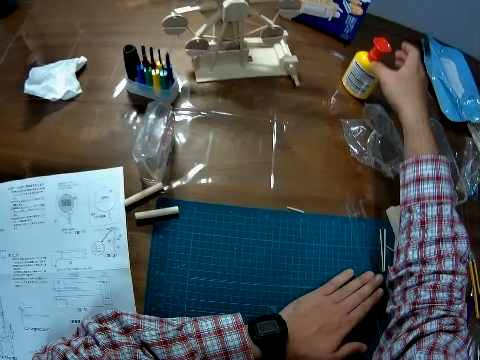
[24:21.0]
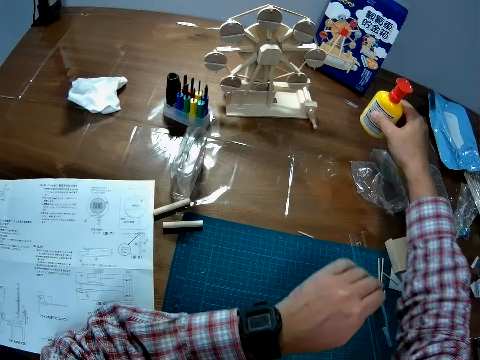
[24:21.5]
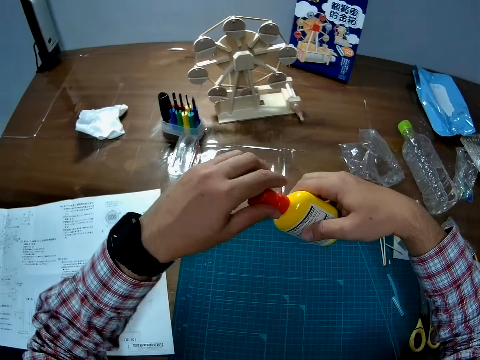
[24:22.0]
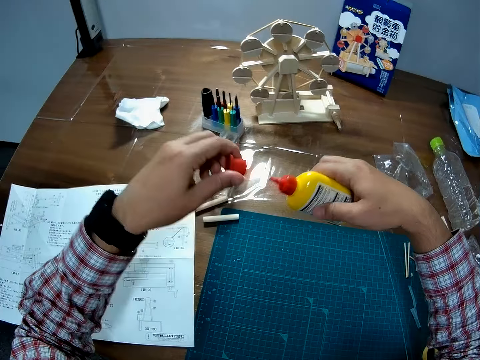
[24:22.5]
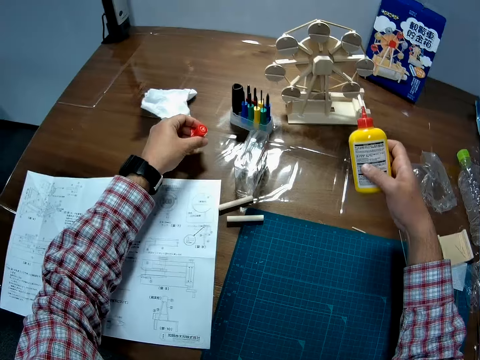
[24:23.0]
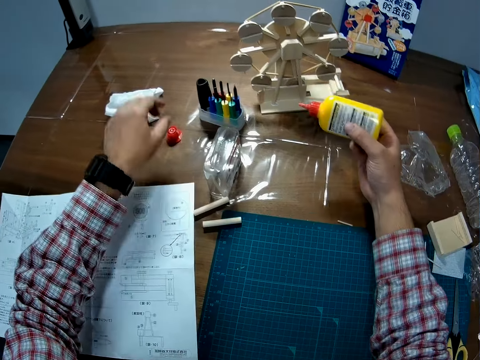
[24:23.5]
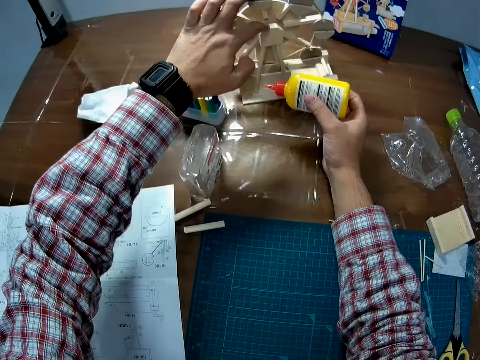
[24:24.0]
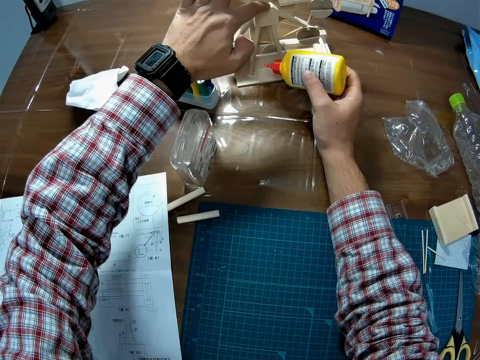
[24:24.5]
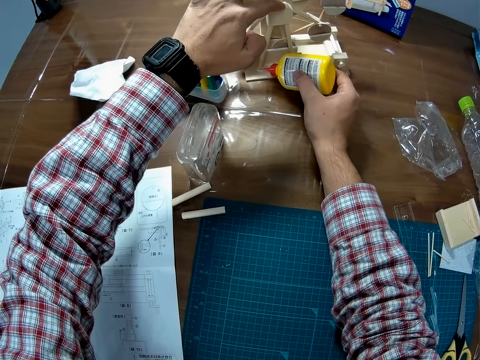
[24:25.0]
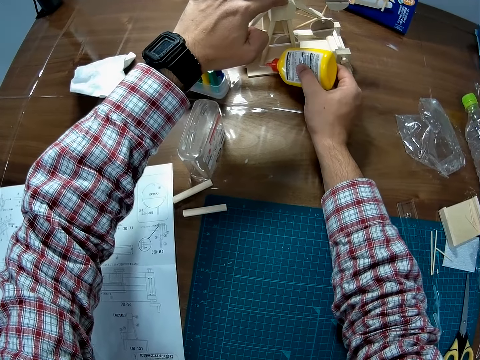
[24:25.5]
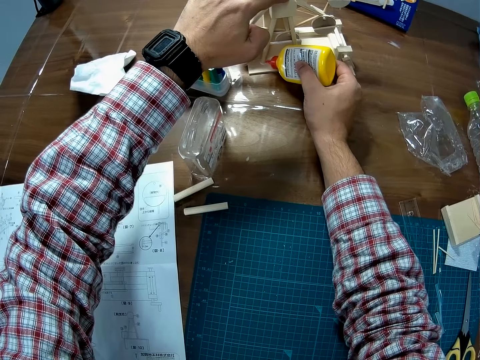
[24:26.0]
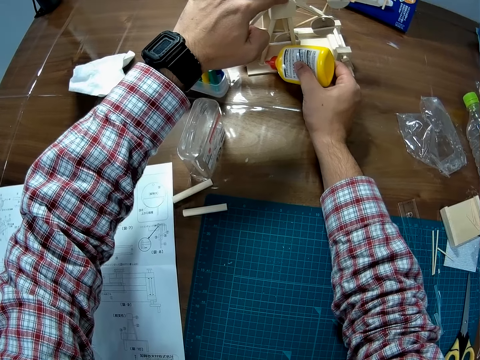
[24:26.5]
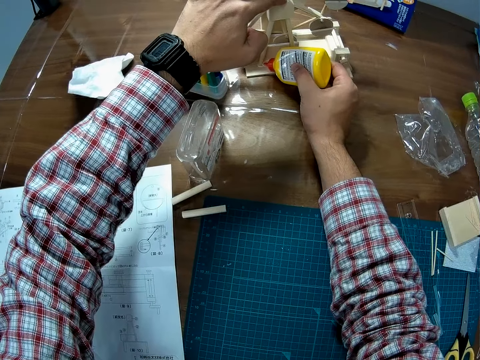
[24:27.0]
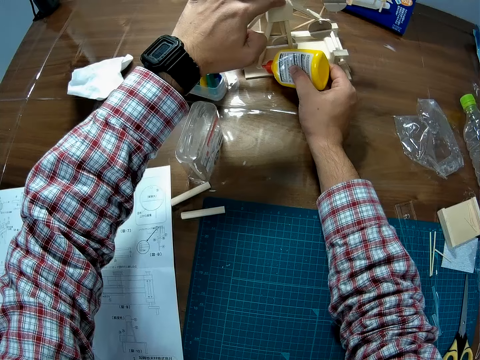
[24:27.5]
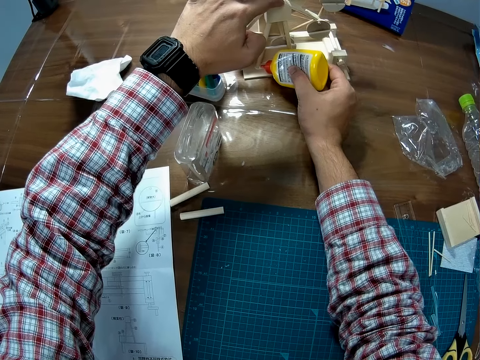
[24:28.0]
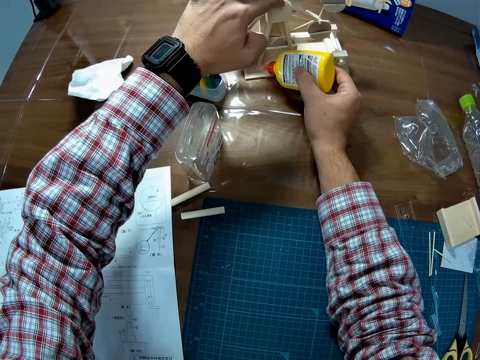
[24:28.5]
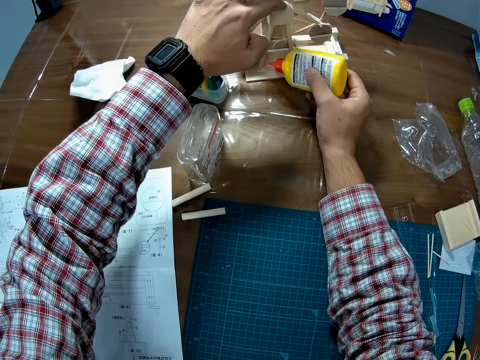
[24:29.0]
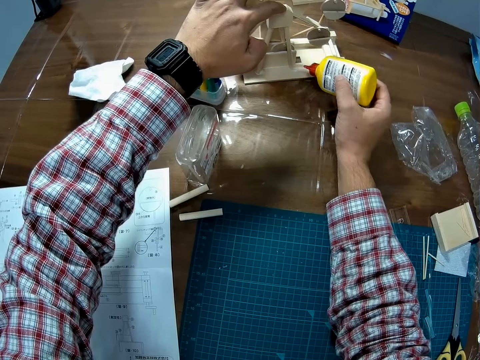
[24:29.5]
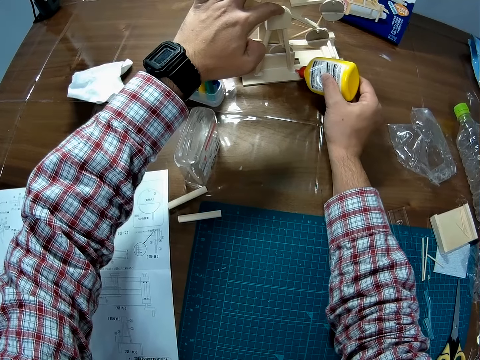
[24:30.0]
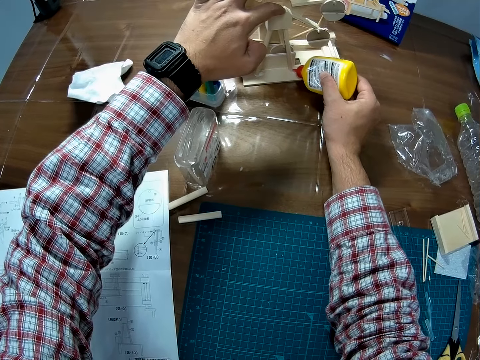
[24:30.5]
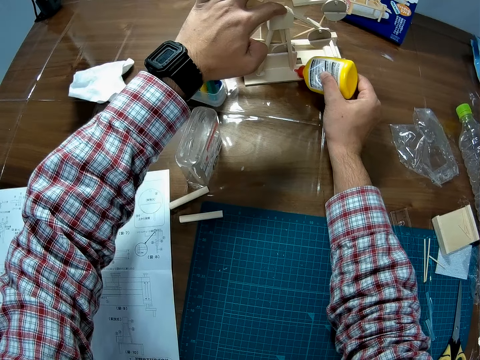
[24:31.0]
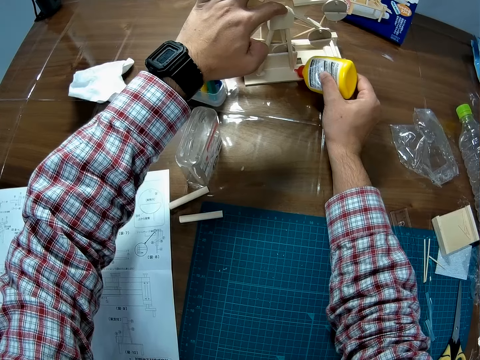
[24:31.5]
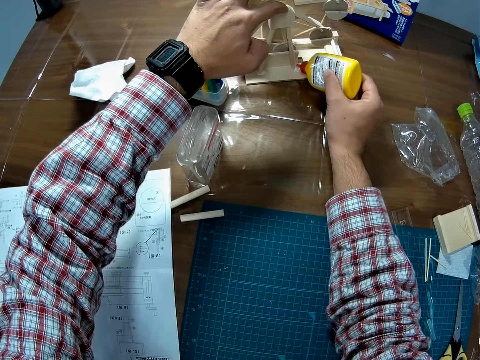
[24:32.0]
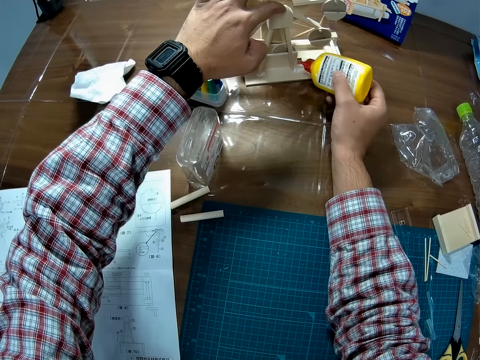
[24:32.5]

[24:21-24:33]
The camera wearer picks up the bottle or adhesive glue from the table with his right hand. He opens the bottle cover with his left hand. He puts the adhesive glue on the table and drops the bottle cover on the table with his left hand. He holds the model material and applies the adhesive glue on the attached model material.

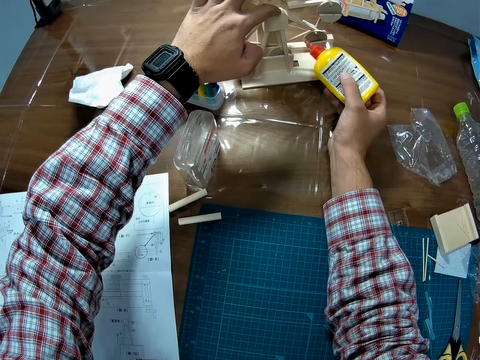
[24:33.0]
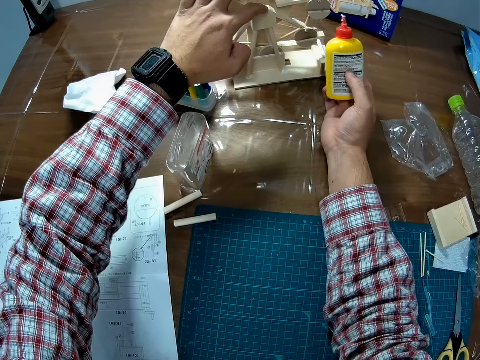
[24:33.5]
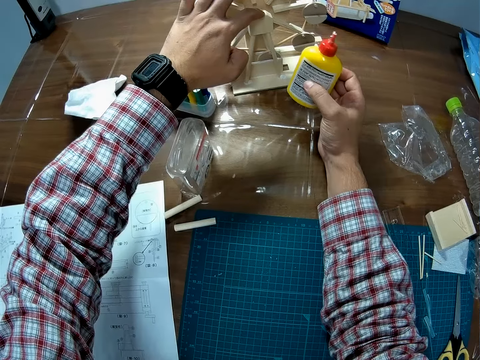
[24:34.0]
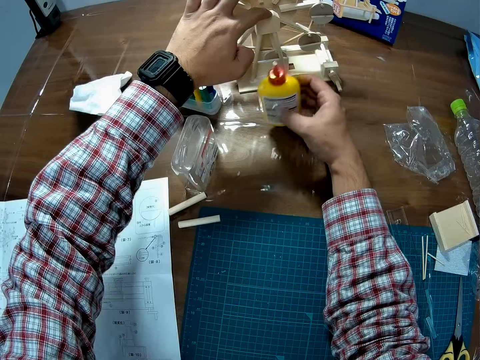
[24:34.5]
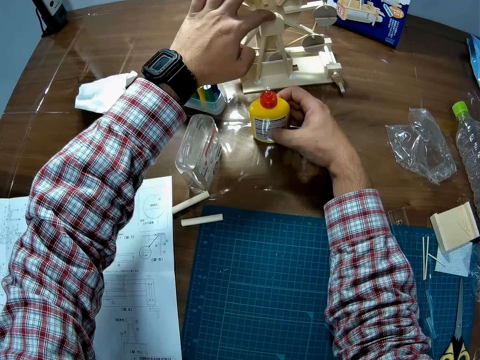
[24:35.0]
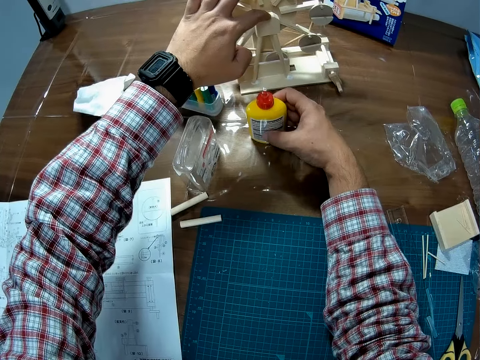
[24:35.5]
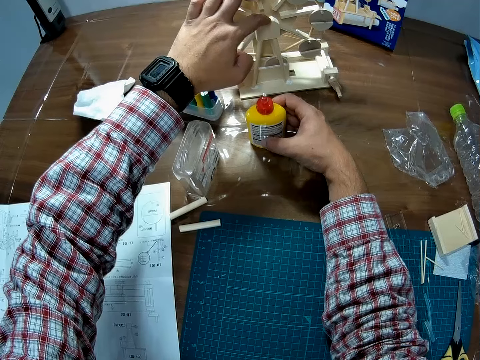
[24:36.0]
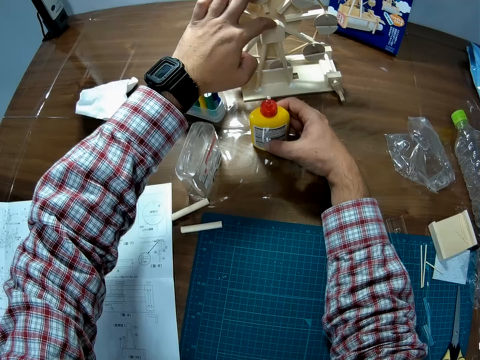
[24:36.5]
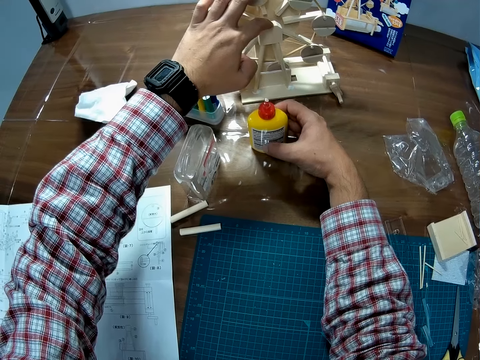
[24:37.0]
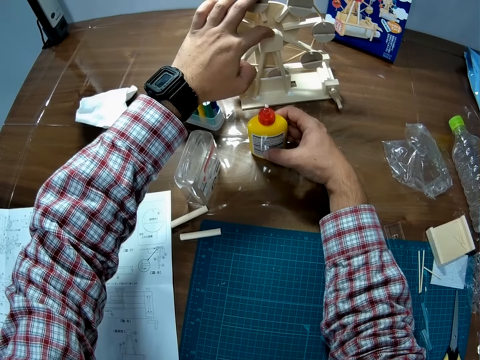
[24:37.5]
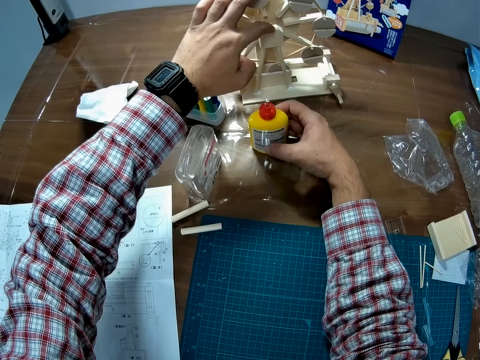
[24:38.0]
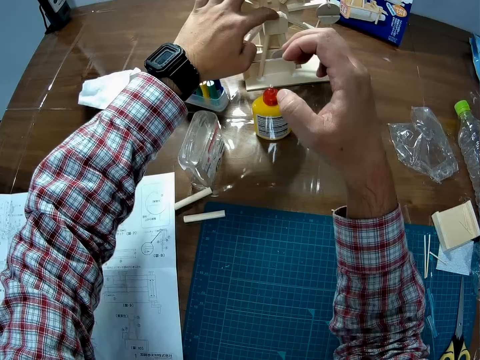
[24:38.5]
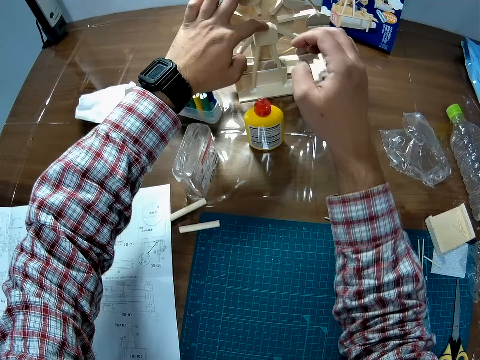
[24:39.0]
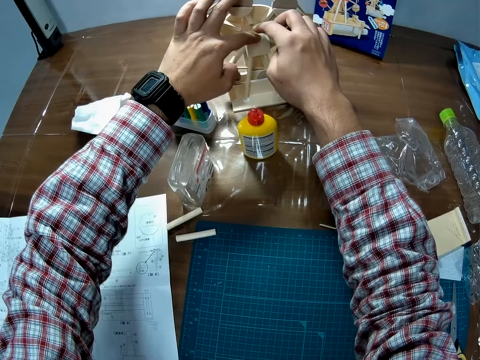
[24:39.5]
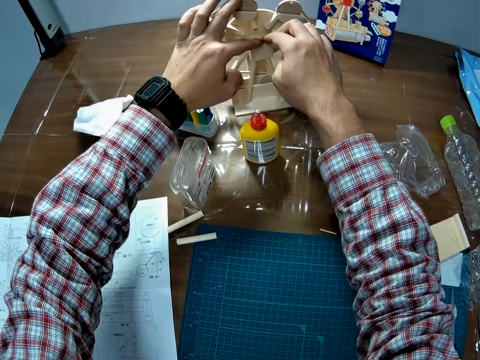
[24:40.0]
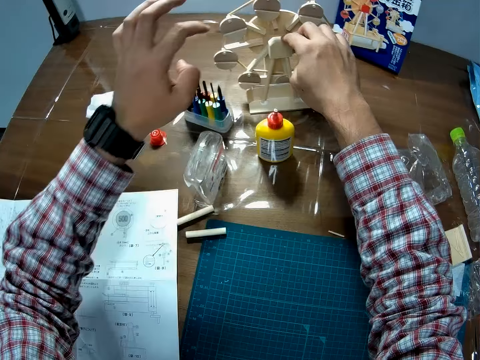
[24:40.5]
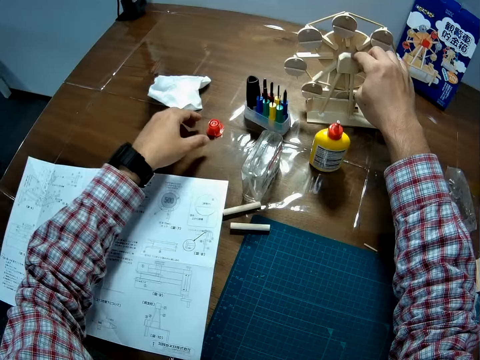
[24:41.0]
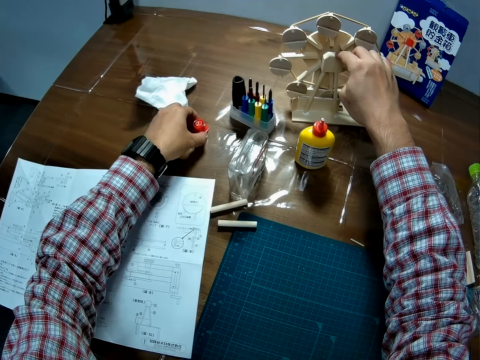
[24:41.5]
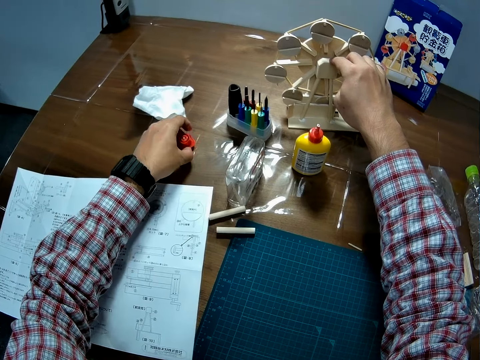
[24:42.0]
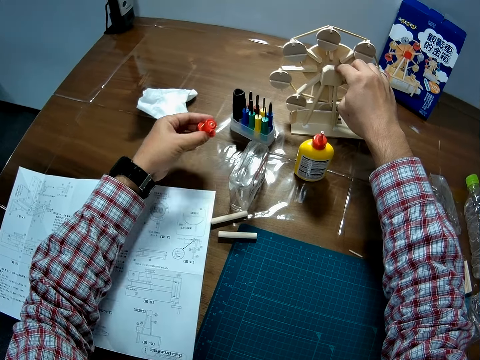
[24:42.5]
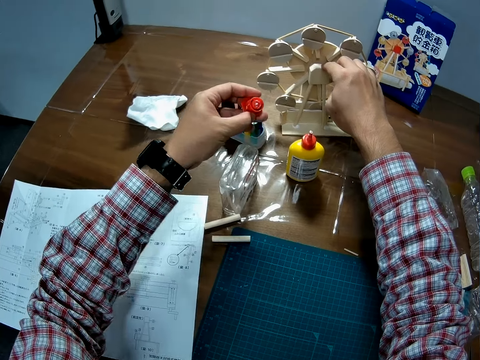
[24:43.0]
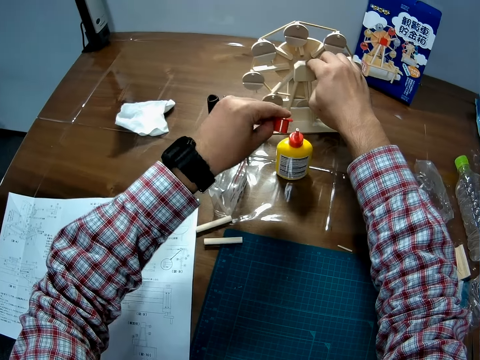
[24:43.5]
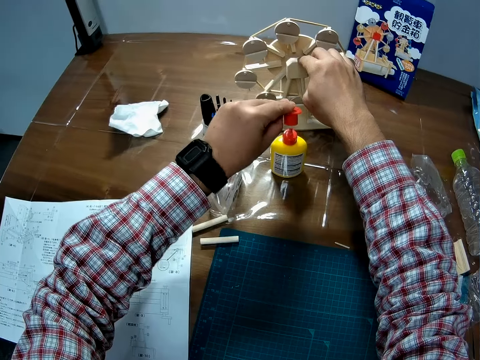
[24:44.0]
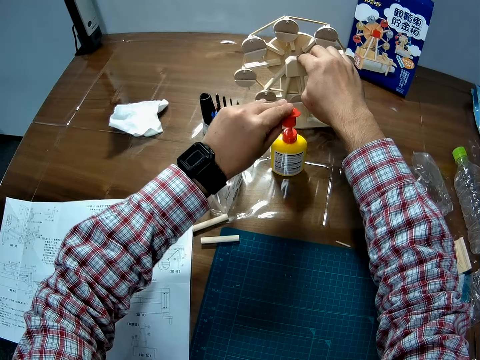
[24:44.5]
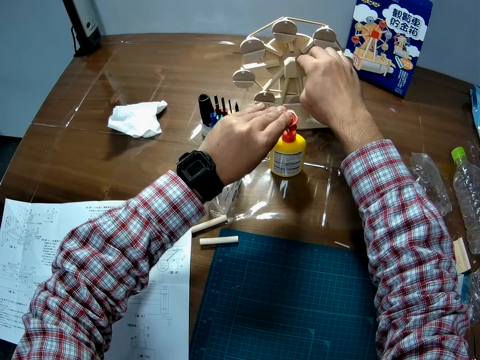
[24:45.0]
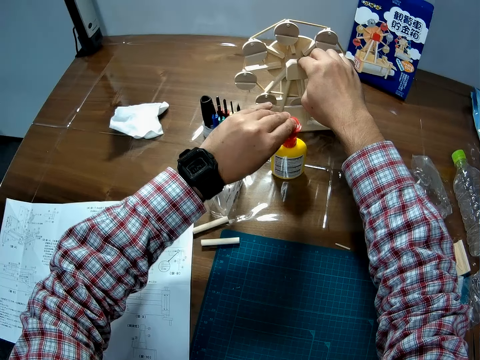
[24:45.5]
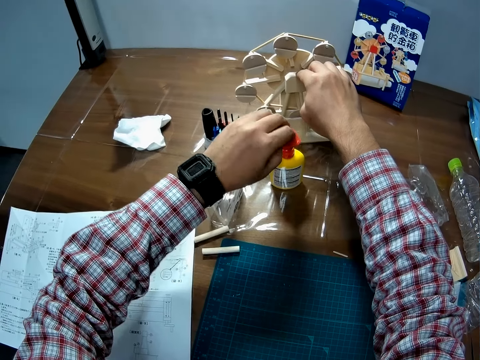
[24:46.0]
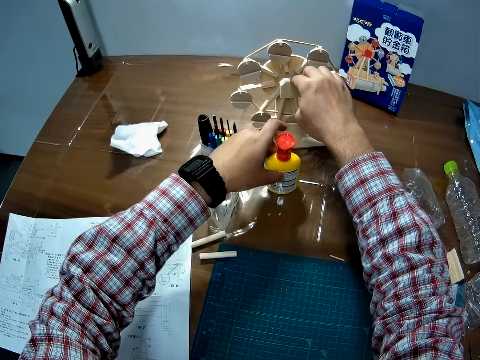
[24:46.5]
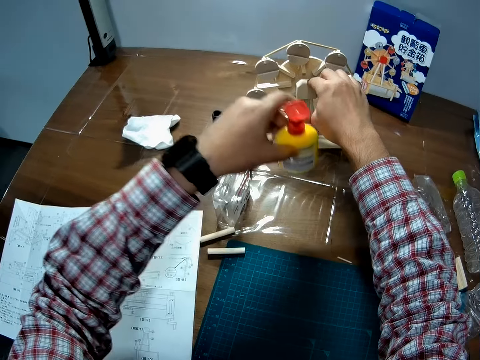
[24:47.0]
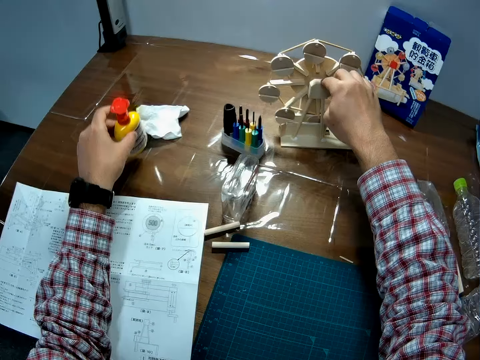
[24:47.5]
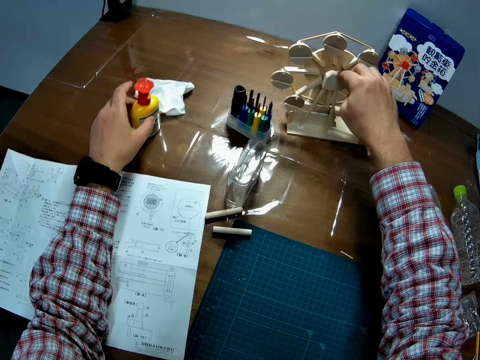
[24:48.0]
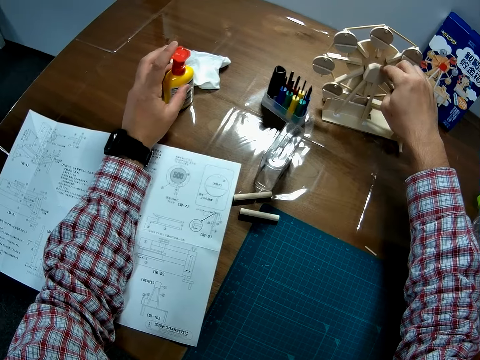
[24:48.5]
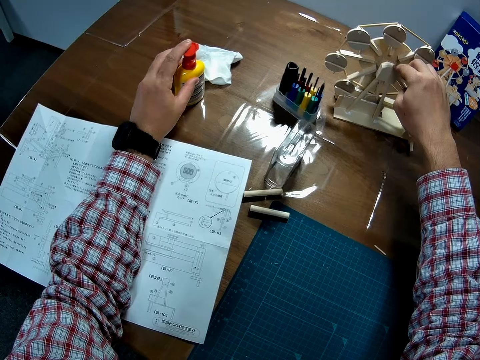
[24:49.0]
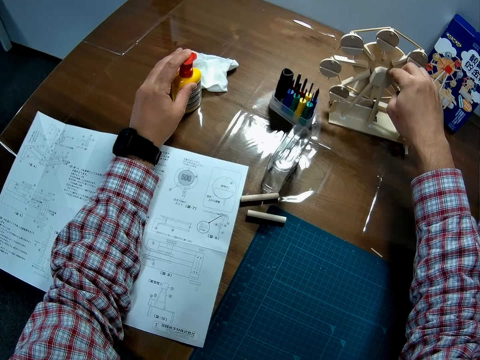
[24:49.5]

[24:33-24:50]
The camera wearer drops the bottle or adhesive glue on the table with his right hand. He holds the wooden component with his both hands. He exchanges the hand holding the attached model material. He picks up the bottle cover with his left hand. He closes the bottle with the bottle cover in his left hand. He picks the adhesive glue from the table. He repositions the bottle on the table with his left hand.
